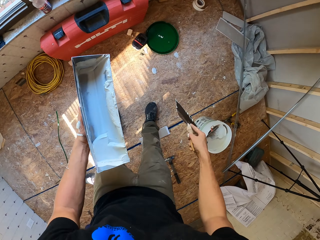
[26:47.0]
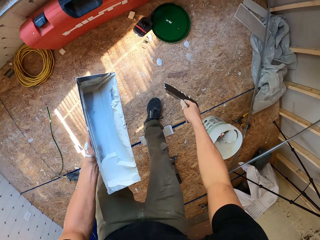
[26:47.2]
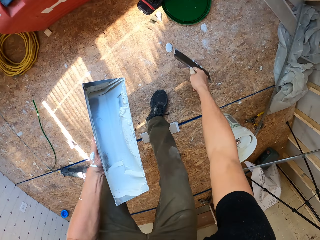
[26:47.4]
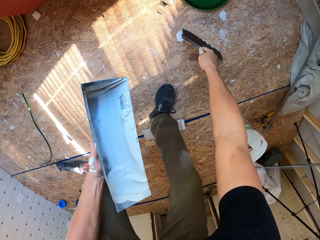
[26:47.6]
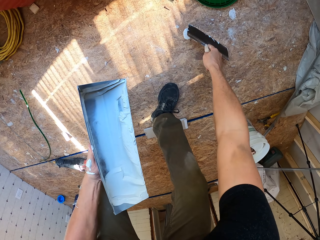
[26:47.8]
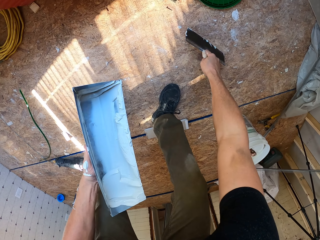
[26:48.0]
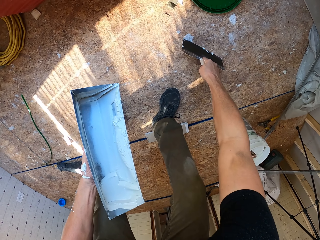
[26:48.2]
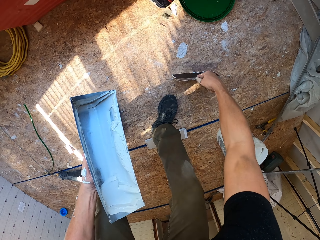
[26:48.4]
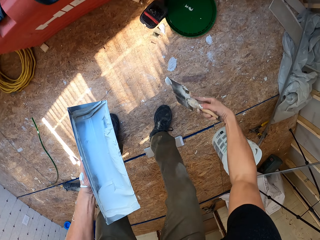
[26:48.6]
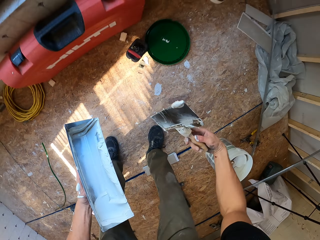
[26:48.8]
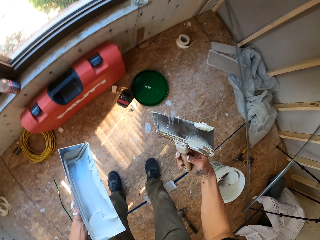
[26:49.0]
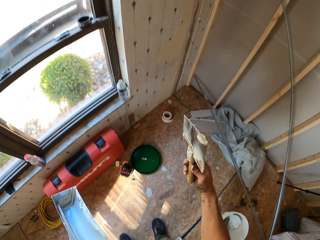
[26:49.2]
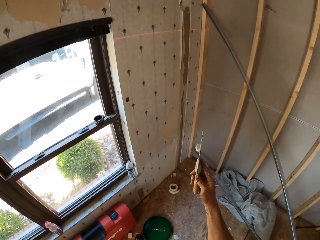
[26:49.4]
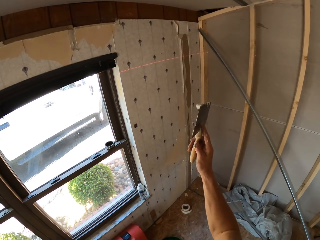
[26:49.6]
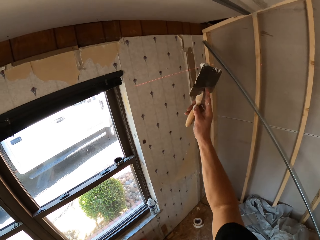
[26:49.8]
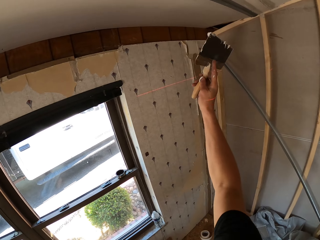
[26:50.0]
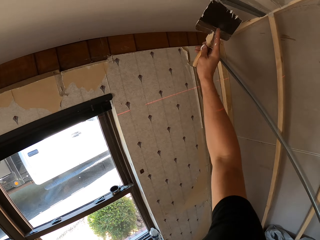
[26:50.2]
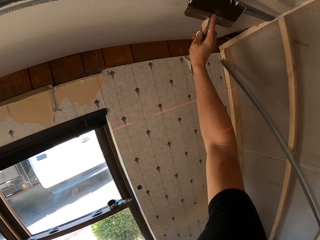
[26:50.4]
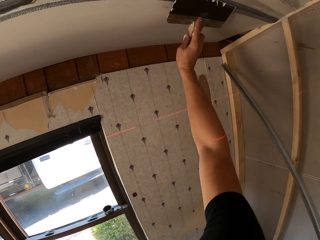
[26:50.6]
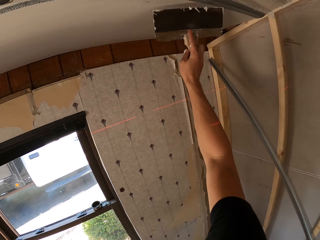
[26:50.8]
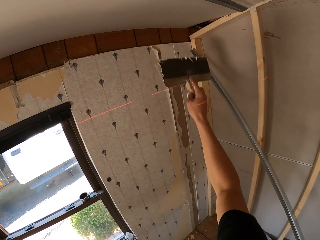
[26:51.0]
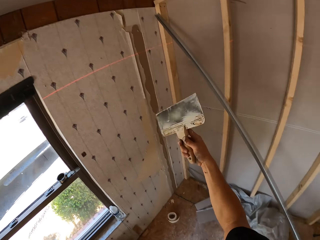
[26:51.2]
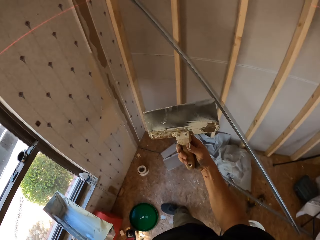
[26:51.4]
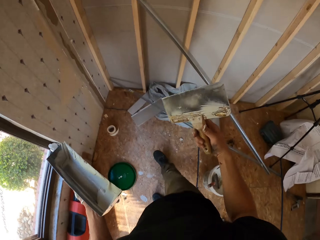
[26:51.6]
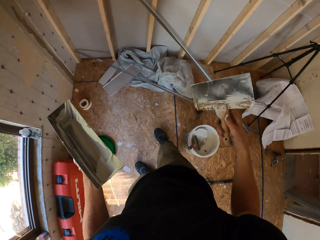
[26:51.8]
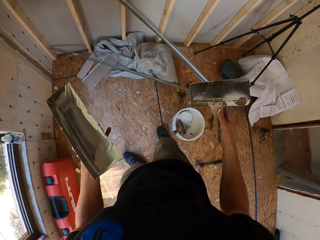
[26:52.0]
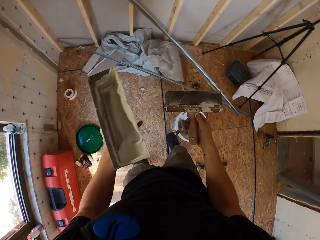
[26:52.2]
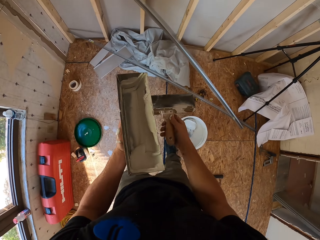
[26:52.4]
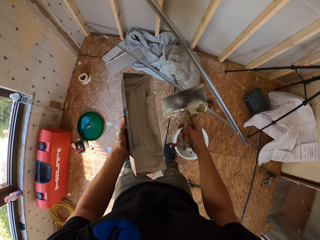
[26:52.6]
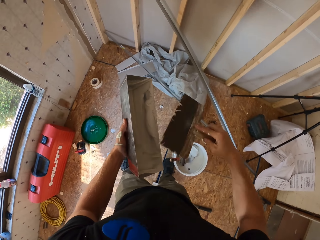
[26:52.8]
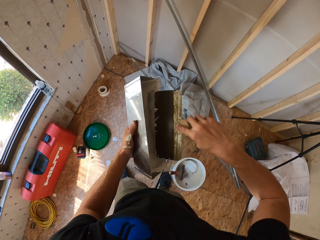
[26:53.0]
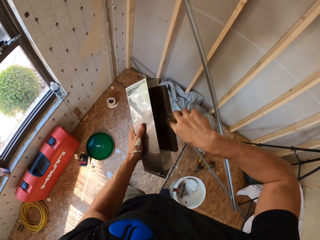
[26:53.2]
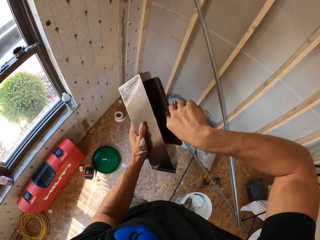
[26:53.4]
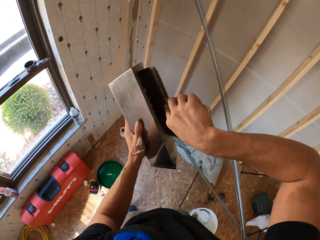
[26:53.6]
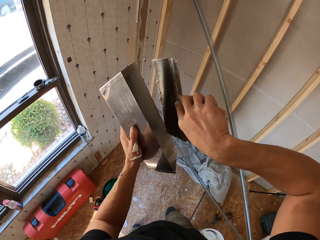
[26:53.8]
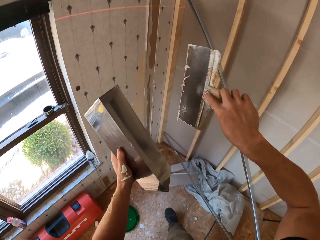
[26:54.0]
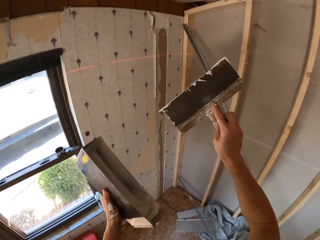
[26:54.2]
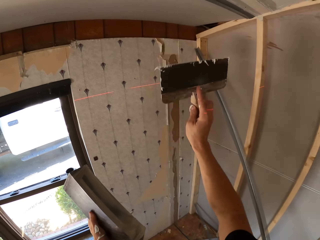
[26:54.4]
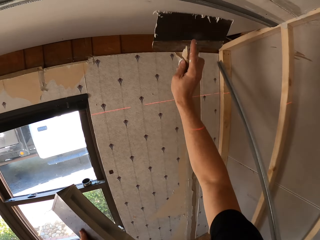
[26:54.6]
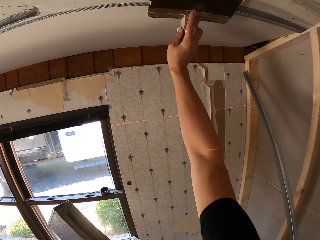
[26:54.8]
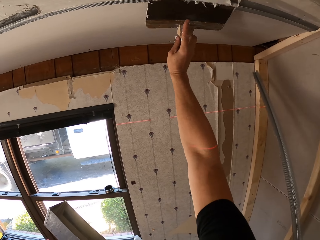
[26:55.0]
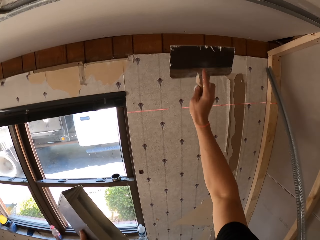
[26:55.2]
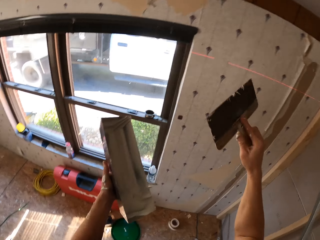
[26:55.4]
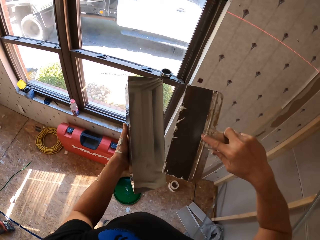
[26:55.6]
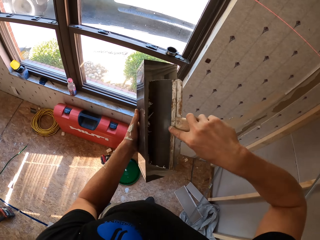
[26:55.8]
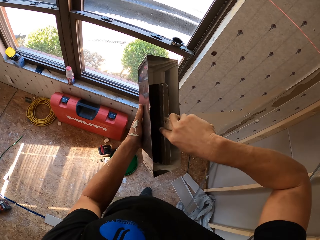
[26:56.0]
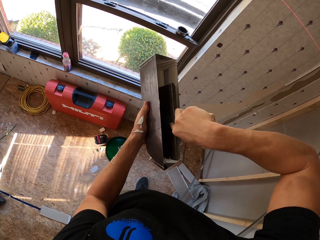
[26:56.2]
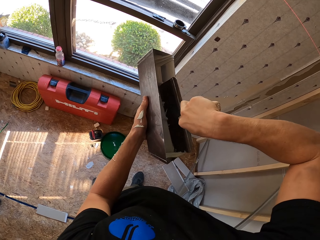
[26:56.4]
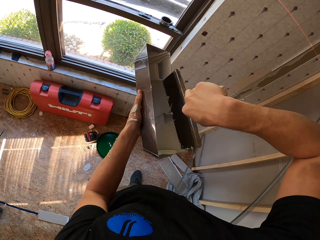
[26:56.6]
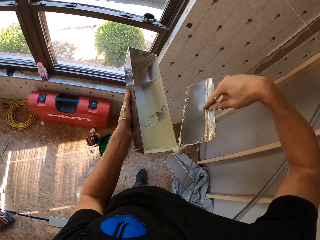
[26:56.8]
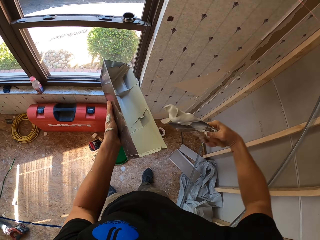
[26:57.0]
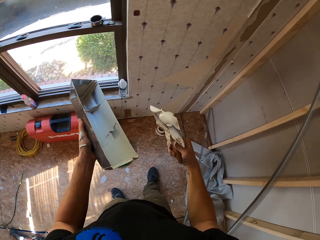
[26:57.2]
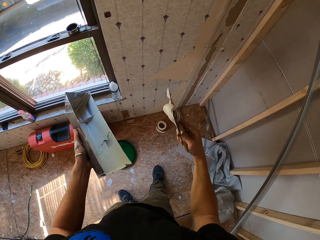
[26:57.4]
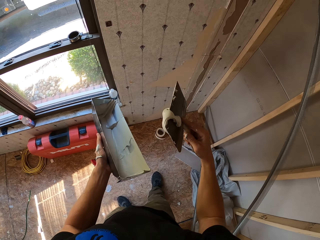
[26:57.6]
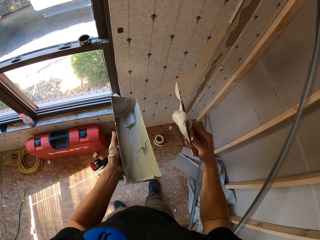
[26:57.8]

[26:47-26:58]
The camera wearer scrubs paint on the floor with a scraper. They scoop paint from the floor. They paint on the slab with the scraper. They scoop paint from the container with the scraper. They paint on the slab with the scraper. They scoop paint from the container with the scraper.

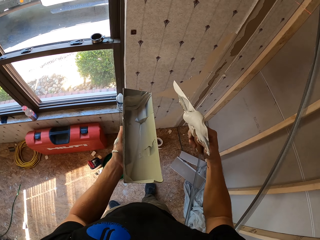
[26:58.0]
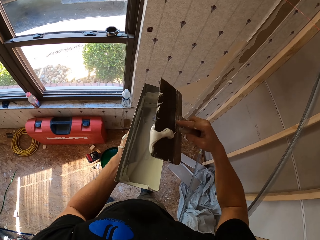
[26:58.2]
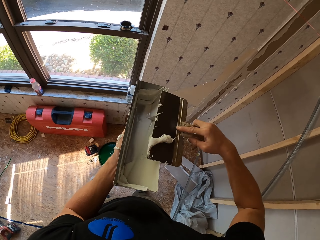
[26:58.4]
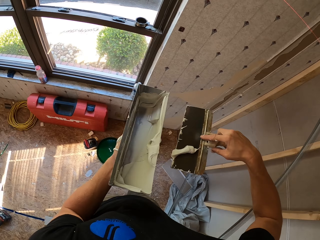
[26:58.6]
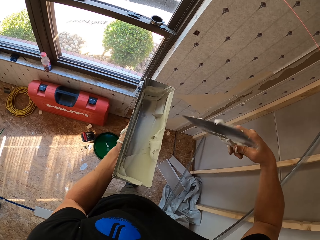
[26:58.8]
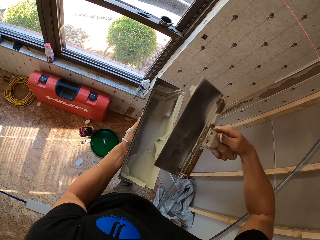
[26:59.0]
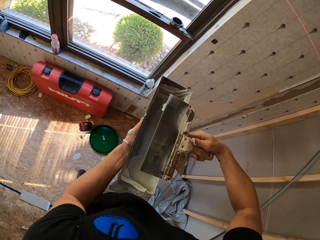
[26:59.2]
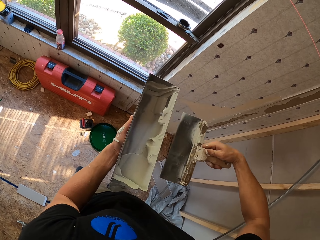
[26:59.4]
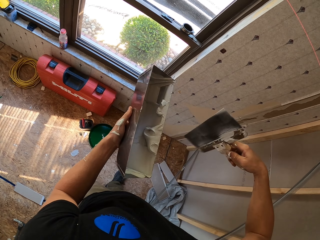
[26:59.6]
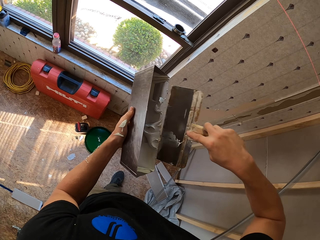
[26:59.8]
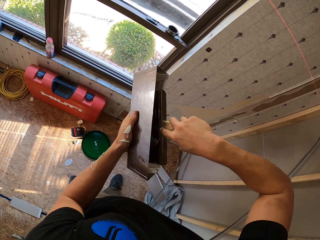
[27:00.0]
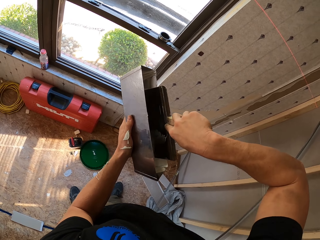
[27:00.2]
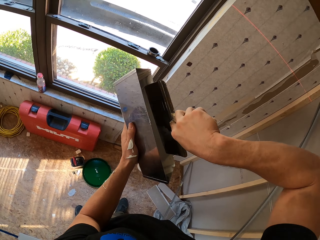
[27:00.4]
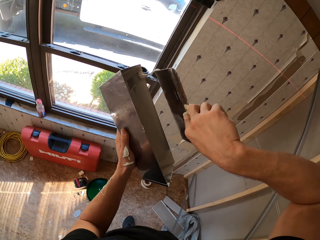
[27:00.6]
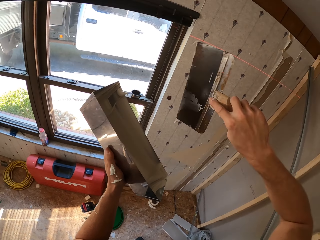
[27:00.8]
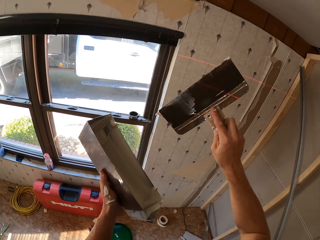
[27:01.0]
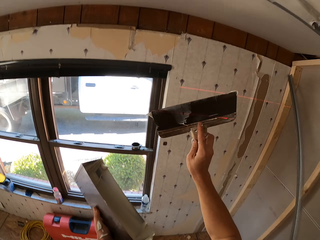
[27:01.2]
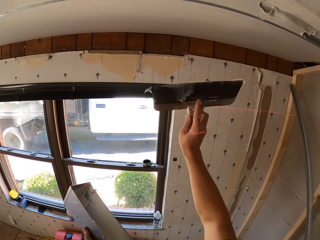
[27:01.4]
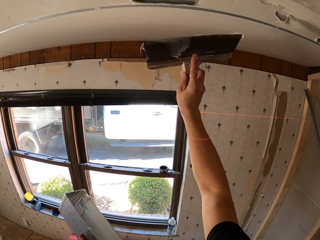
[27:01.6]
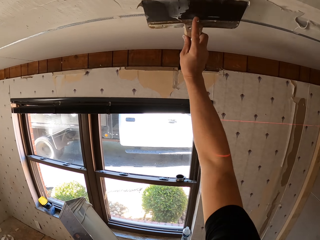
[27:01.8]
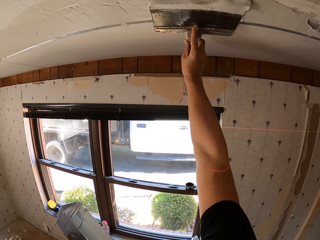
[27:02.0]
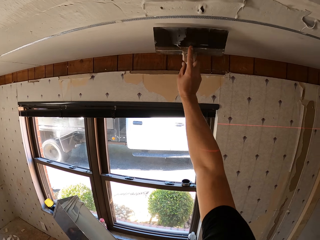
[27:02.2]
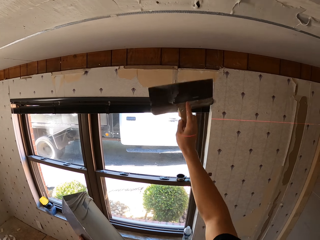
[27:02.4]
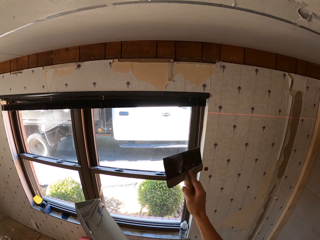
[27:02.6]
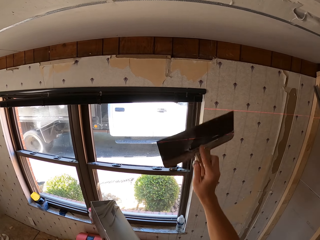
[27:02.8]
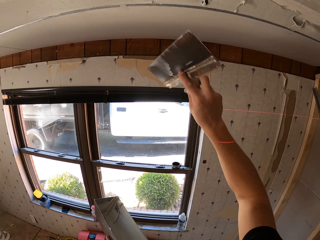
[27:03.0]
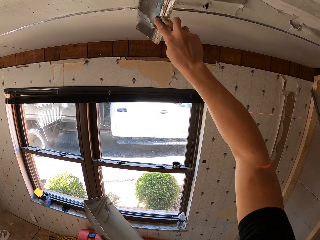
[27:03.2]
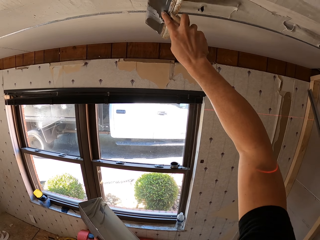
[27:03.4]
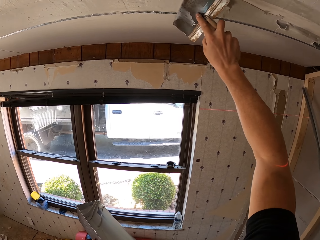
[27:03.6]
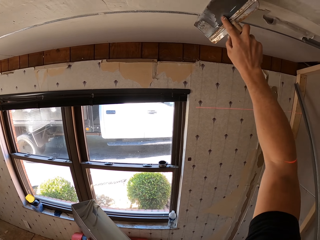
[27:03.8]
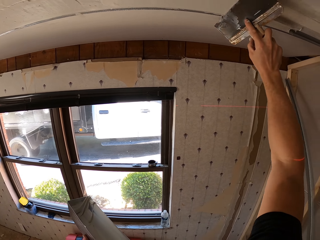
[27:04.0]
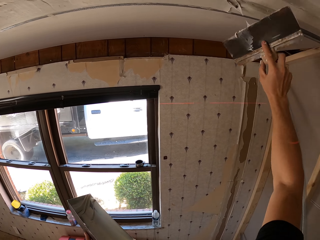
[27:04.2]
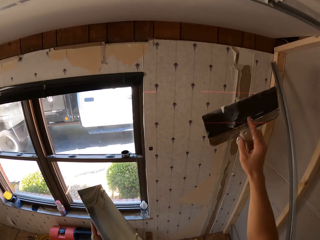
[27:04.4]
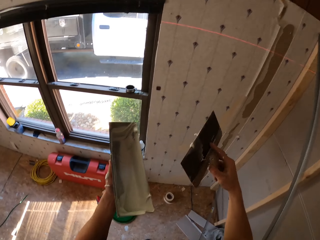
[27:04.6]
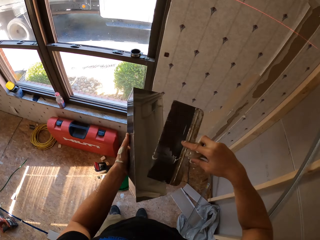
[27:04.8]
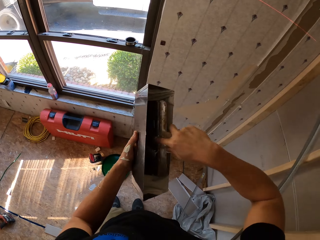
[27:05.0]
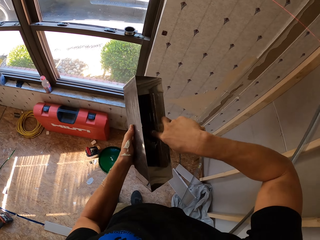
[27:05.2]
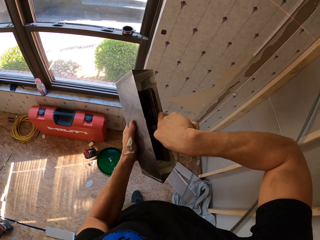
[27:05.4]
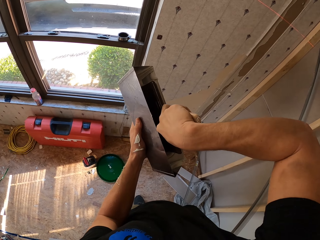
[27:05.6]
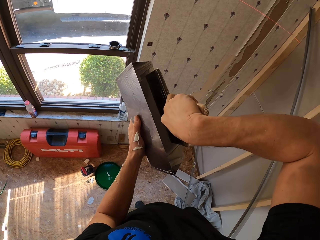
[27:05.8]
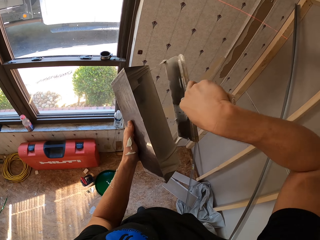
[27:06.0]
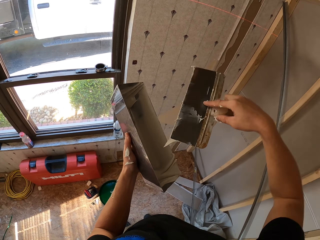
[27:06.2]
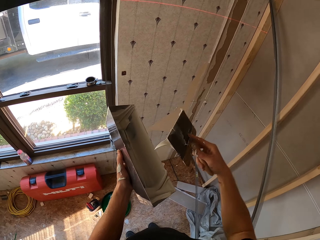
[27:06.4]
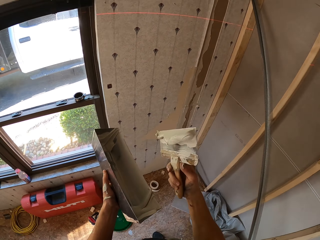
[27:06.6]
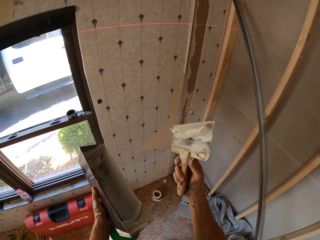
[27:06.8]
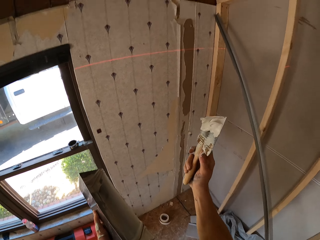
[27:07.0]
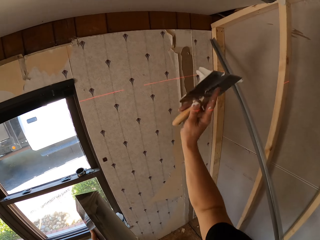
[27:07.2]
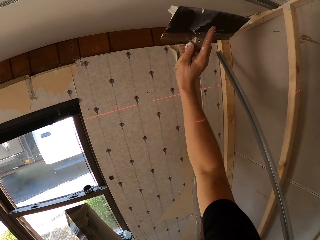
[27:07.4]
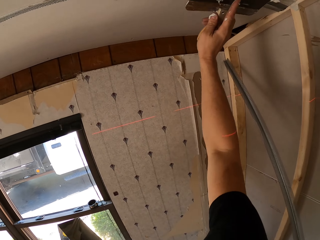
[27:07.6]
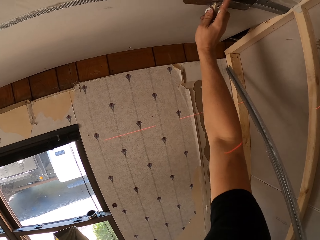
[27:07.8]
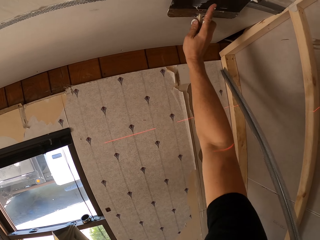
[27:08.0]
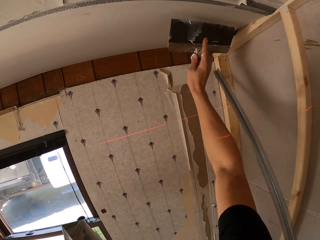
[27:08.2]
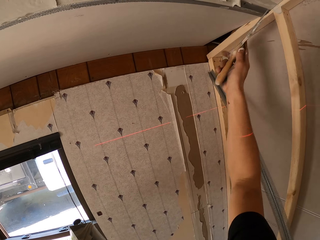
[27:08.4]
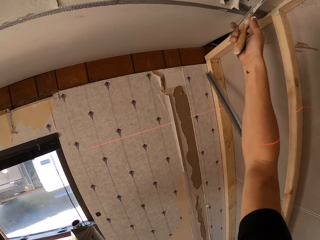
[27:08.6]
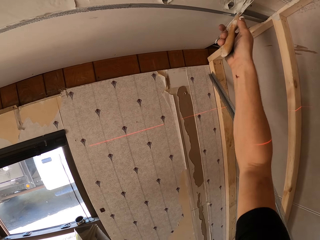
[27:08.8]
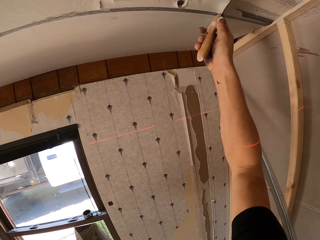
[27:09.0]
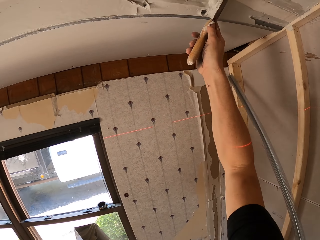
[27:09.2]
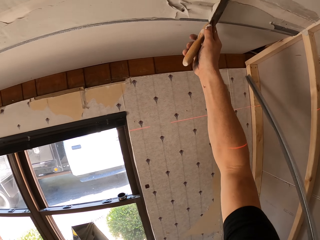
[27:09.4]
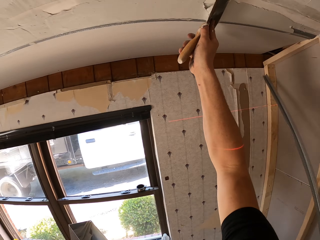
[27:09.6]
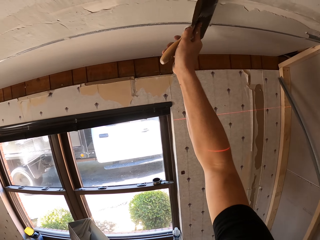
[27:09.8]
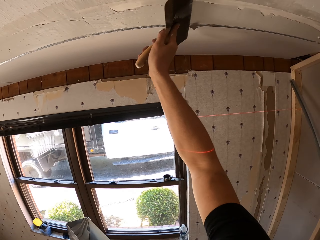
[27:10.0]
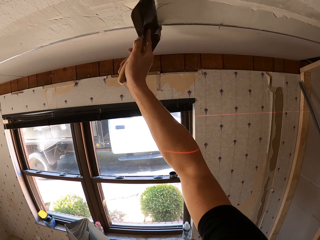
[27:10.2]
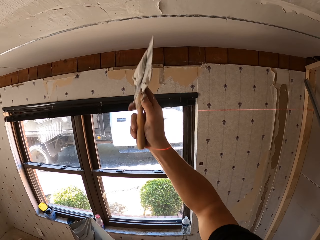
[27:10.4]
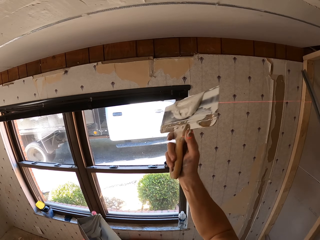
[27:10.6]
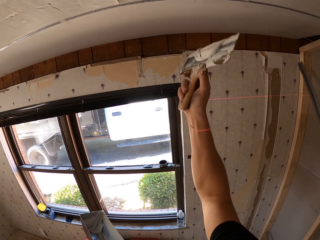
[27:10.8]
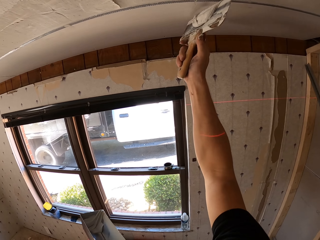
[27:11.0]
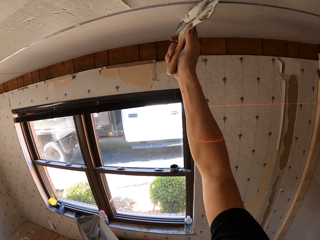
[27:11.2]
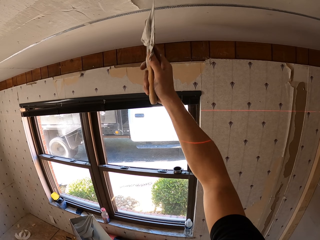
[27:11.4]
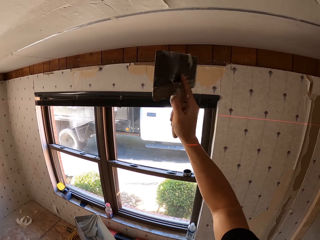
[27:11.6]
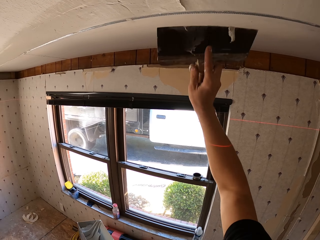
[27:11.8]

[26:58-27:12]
The camera wearer scrubs paint from the scraper on the paint container. They scoop paint from the container with the scraper. They paint on the slab with the scraper. They scoop paint from the container with the scraper. They paint on the slab with the scraper.
